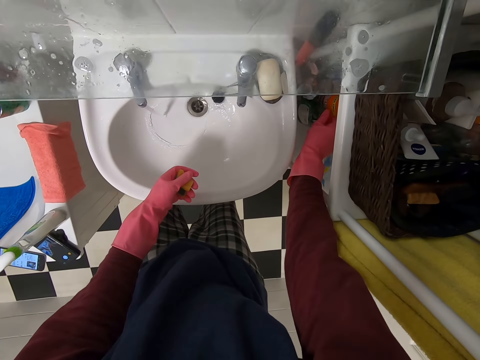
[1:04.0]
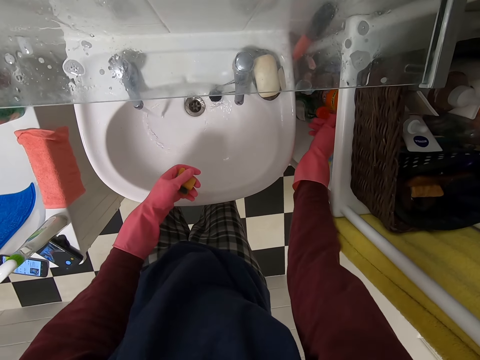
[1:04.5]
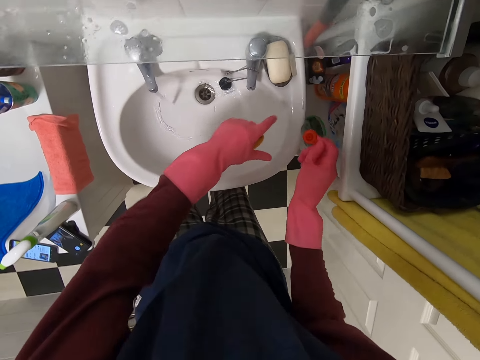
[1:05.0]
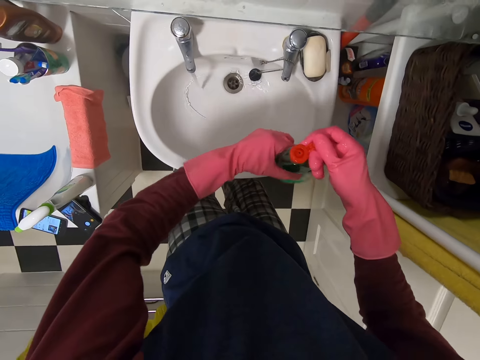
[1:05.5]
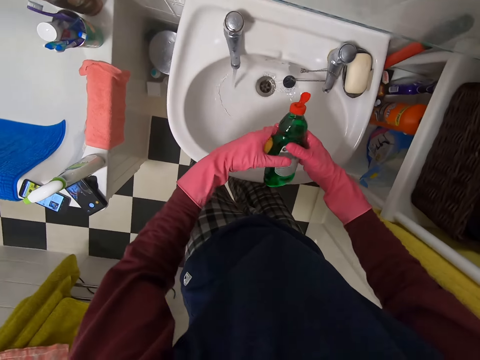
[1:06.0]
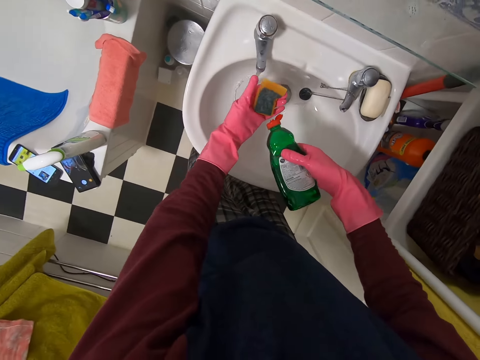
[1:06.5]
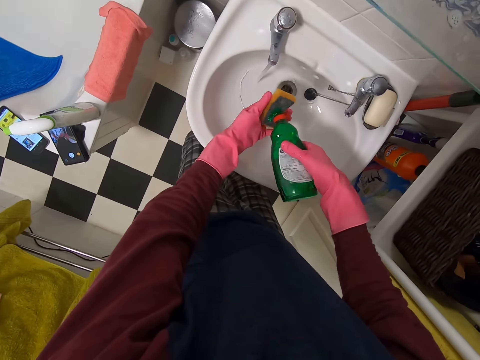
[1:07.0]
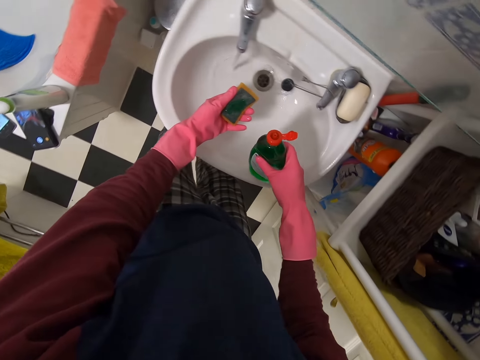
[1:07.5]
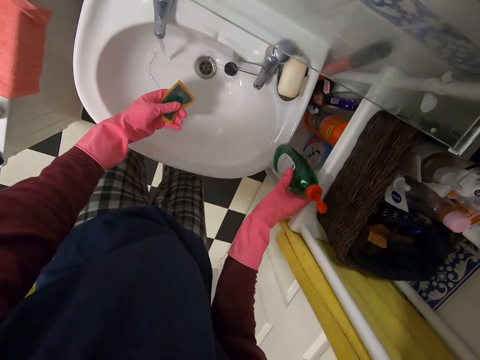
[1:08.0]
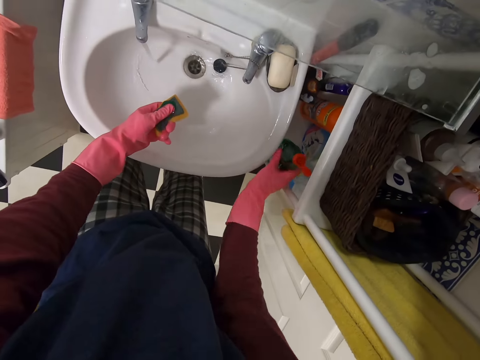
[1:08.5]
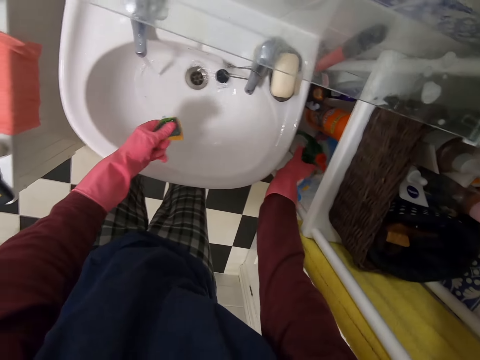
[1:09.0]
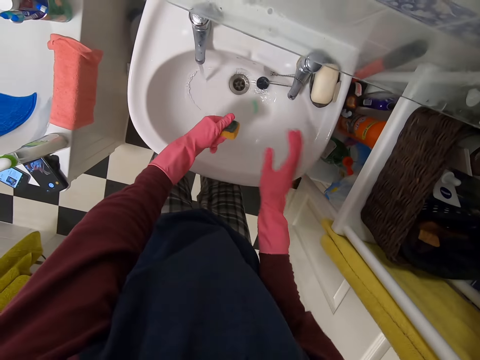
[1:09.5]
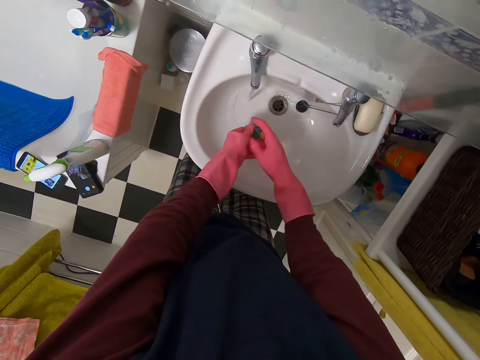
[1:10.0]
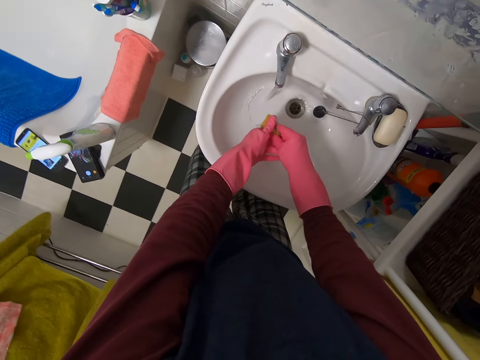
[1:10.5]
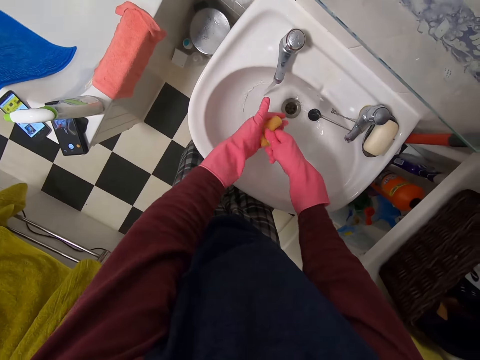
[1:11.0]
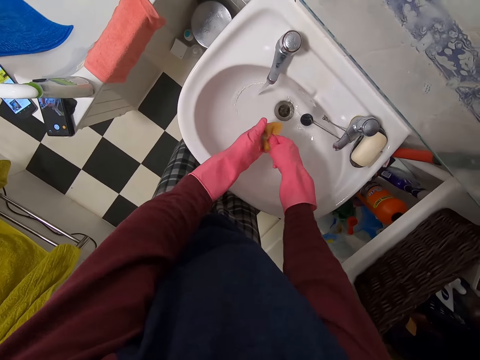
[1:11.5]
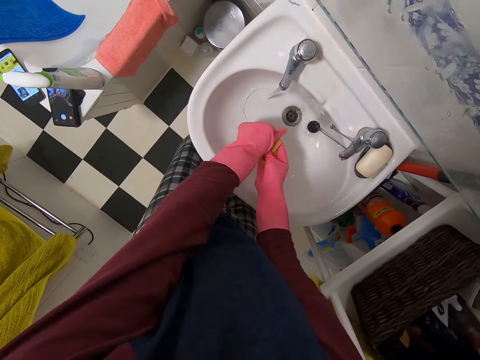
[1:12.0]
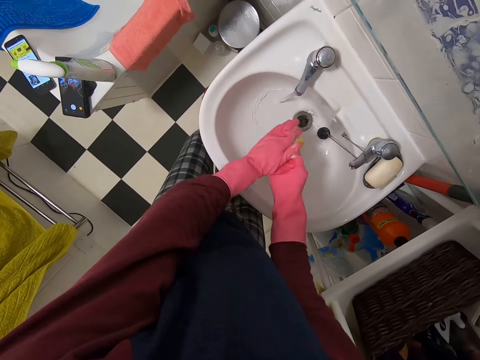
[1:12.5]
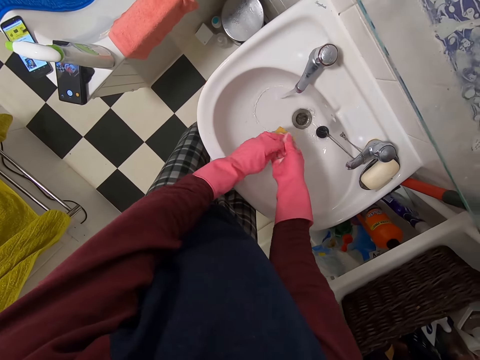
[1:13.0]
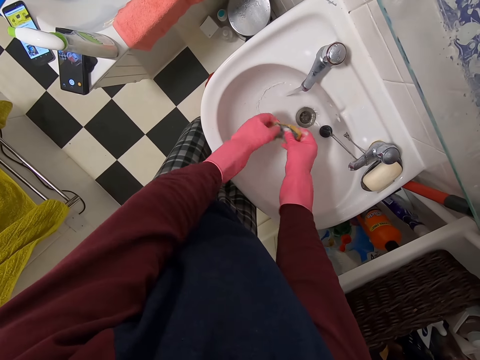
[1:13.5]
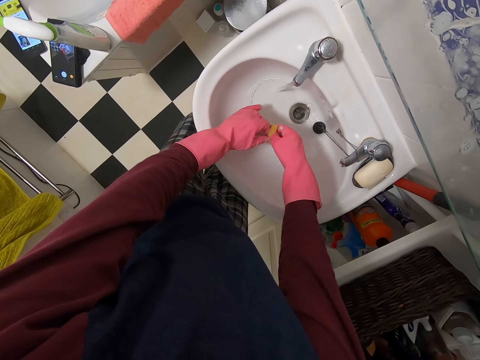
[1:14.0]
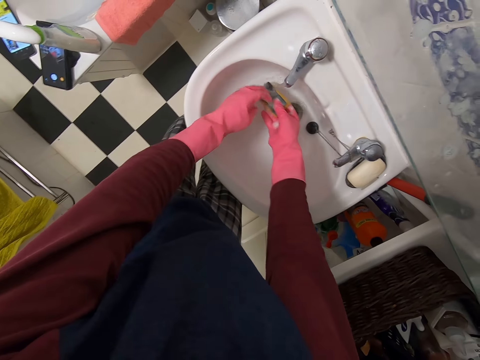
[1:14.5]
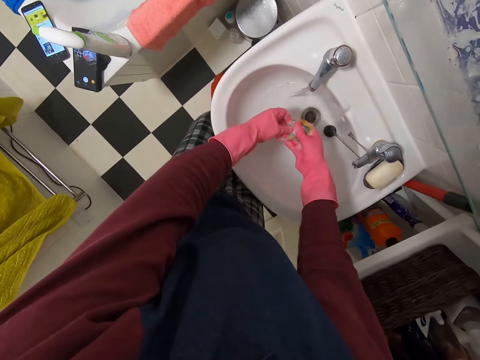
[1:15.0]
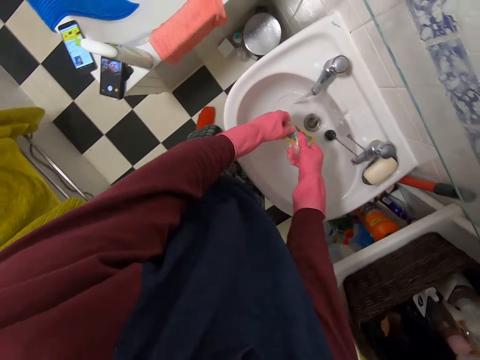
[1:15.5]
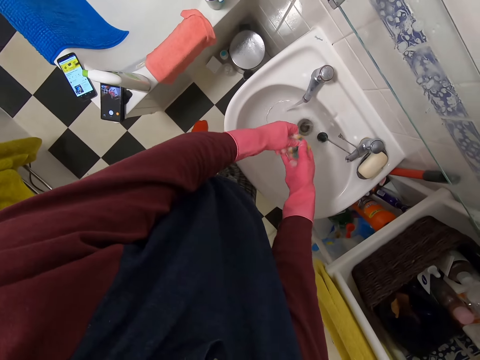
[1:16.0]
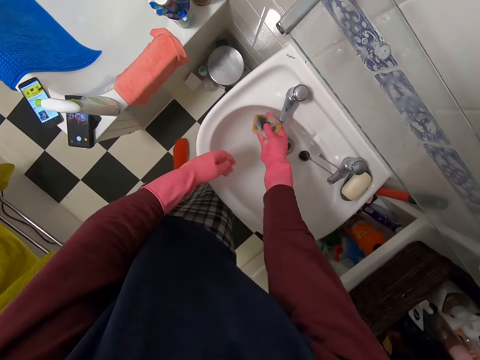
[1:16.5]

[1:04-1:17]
The camera wearer picks up the soap. They pour the bath soap on the sponge. They put the bath soap on the sink top. They wash the sponge.

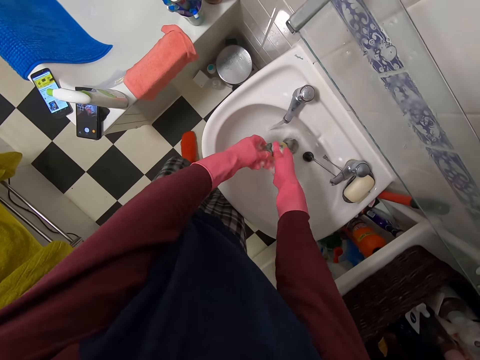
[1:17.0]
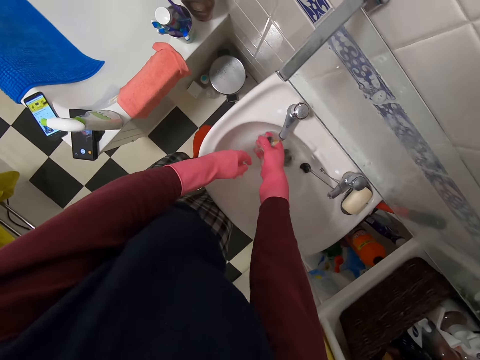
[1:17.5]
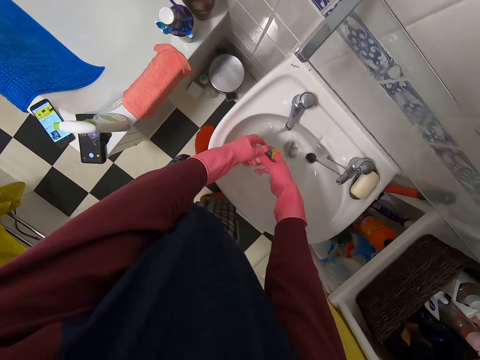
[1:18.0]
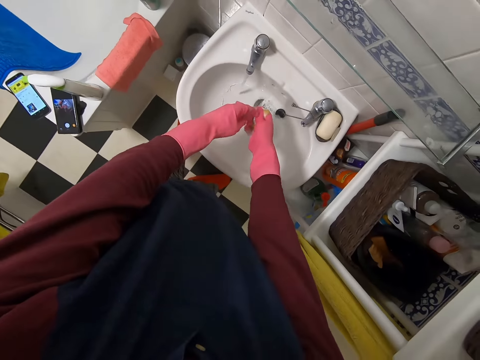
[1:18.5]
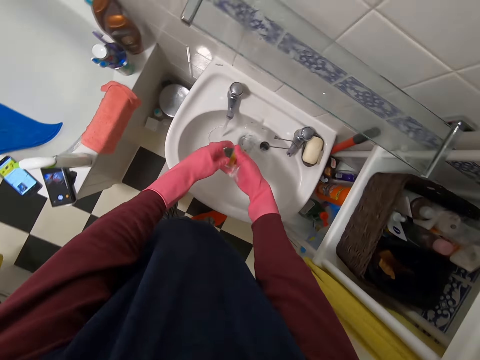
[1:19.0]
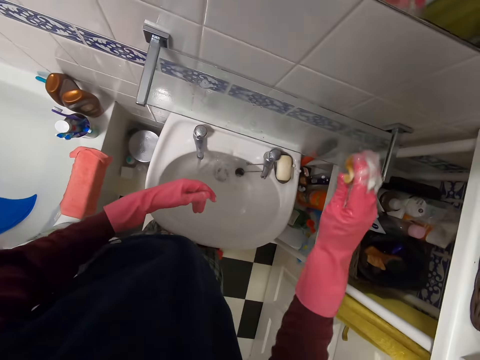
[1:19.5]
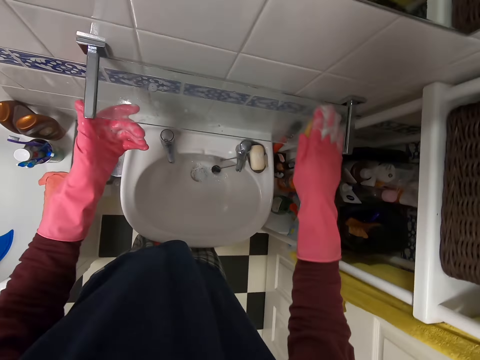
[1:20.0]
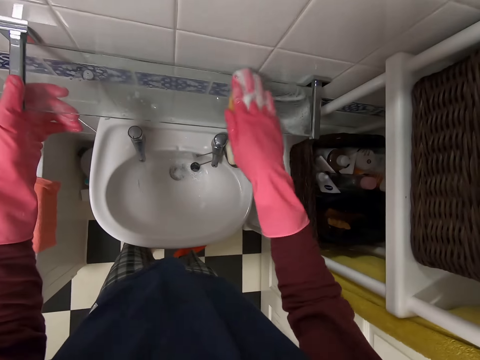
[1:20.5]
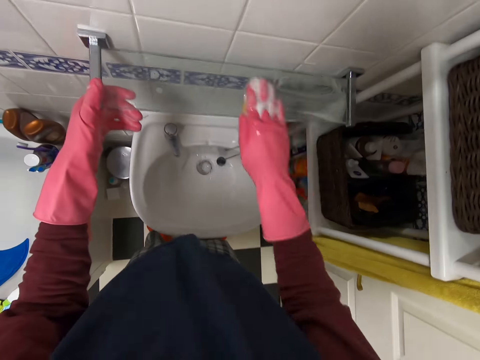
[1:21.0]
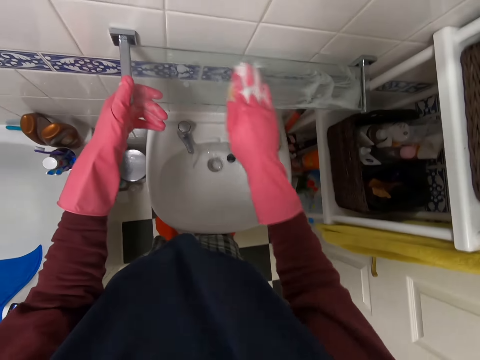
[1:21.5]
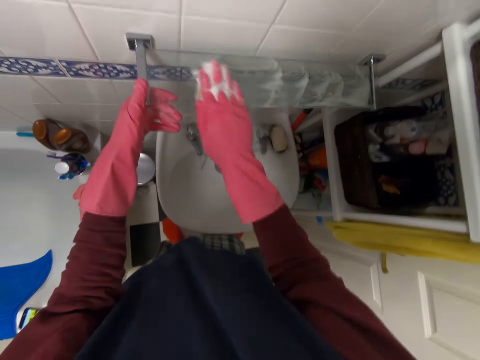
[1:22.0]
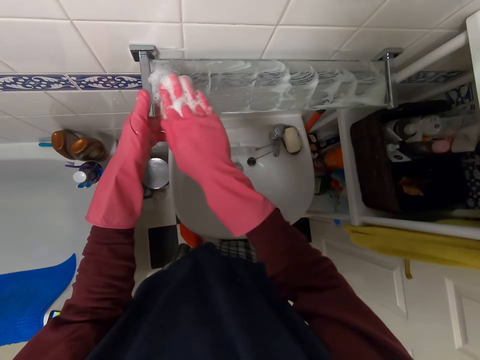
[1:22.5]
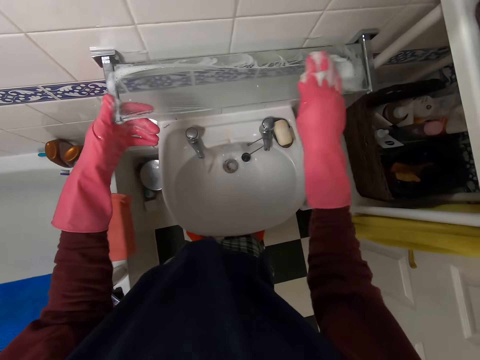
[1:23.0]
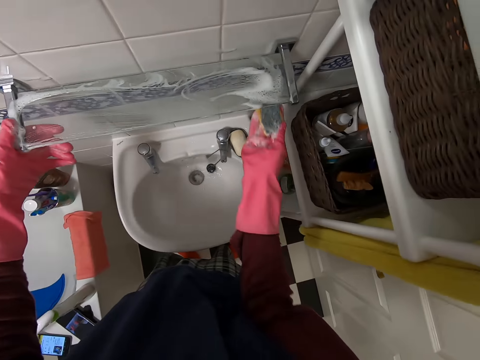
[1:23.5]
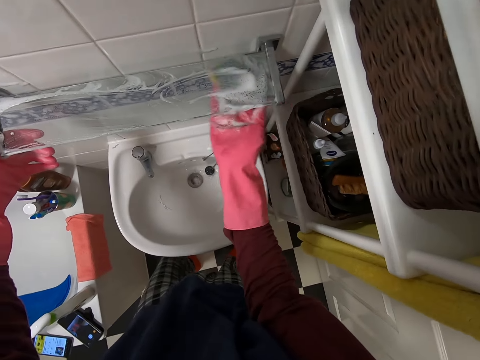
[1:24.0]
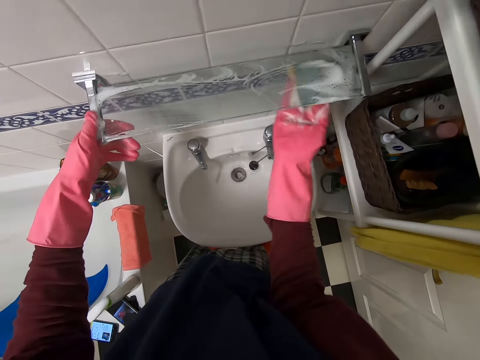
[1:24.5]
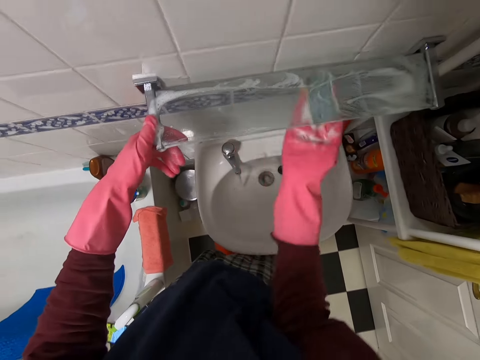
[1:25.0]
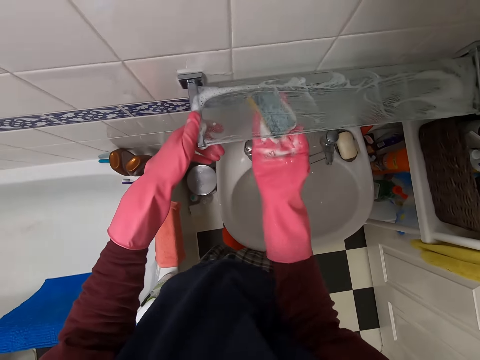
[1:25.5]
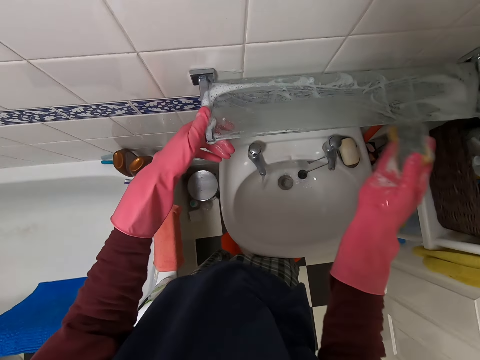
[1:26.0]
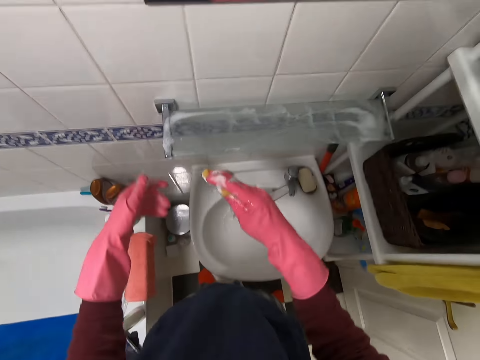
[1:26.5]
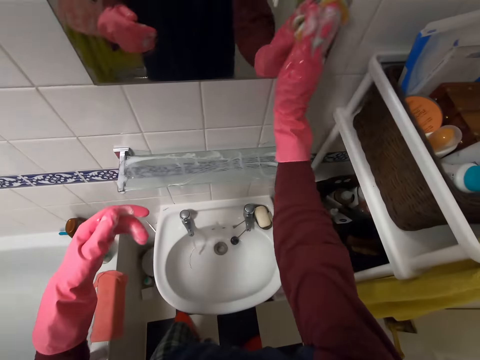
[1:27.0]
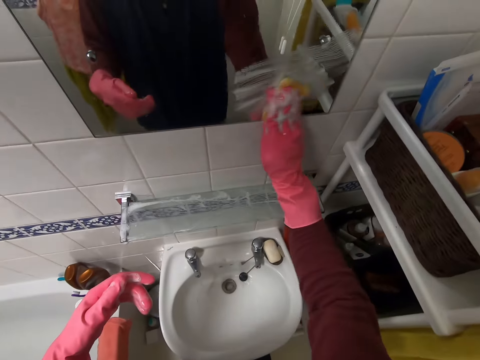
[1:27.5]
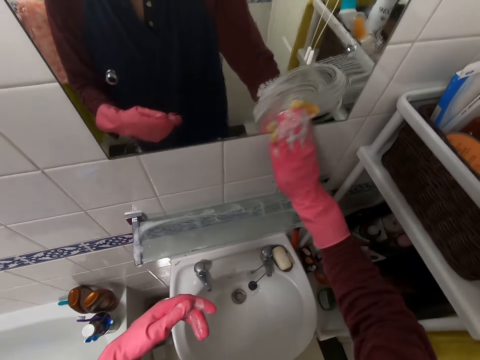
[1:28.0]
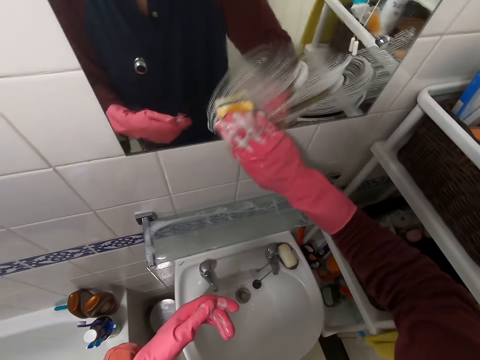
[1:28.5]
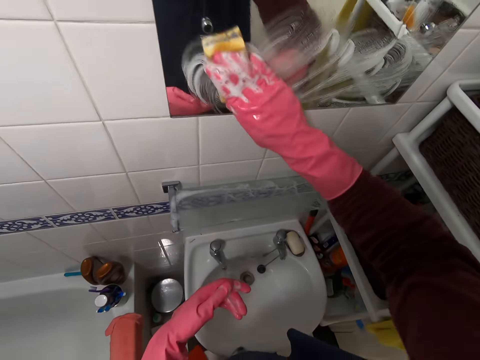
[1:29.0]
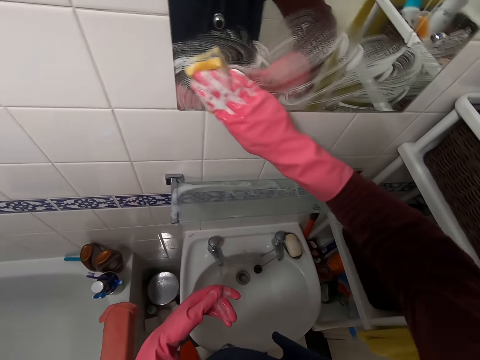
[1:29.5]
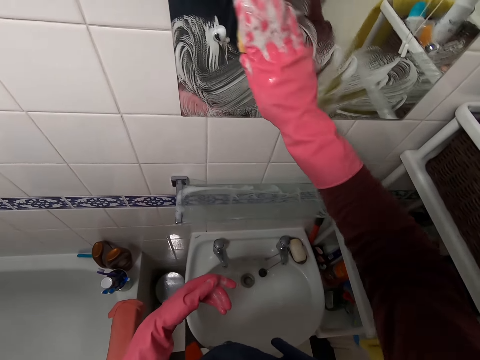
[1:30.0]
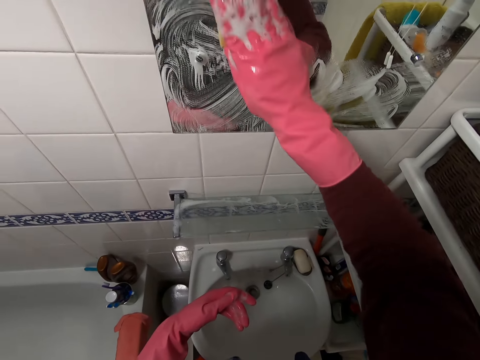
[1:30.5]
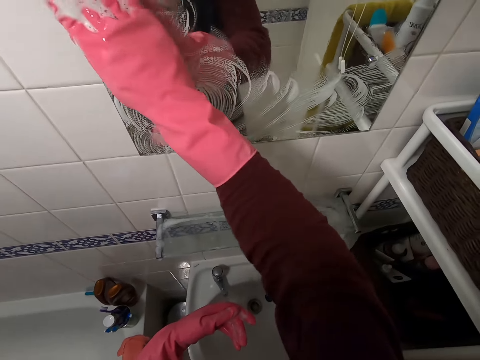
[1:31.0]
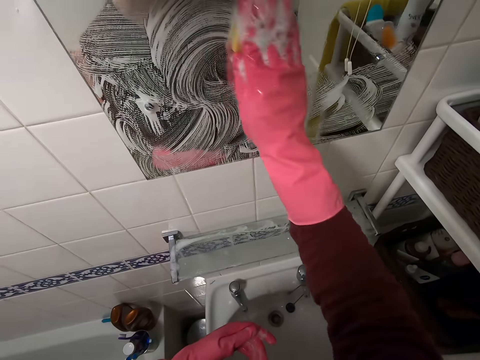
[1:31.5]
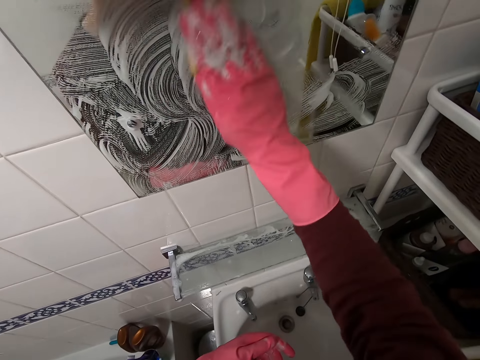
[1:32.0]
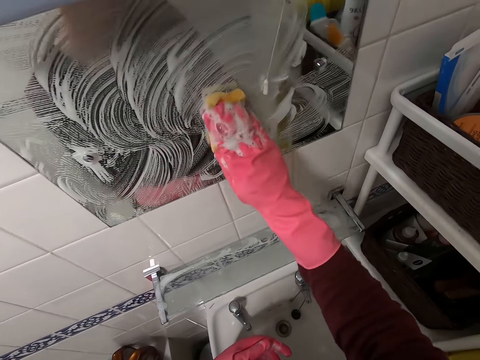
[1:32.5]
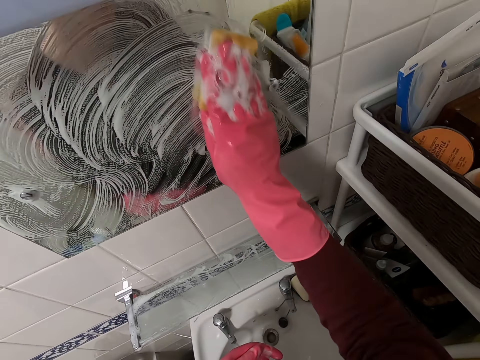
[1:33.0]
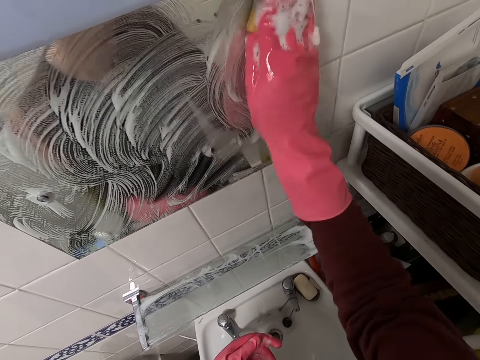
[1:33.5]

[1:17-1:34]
The camera wearer washes the wall glass or shelf with a sponge. They wash the mirror with the sponge.
